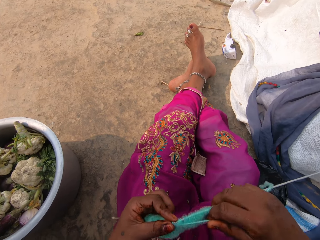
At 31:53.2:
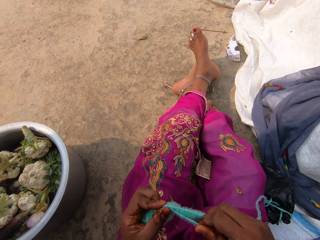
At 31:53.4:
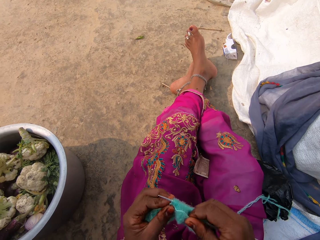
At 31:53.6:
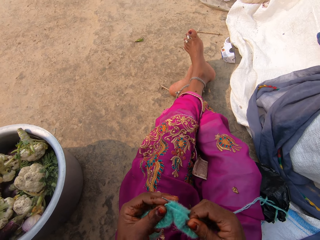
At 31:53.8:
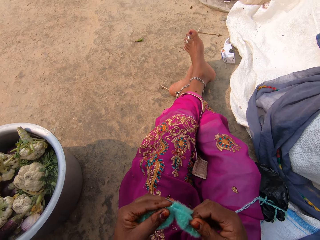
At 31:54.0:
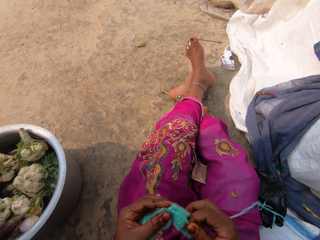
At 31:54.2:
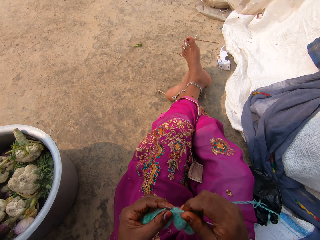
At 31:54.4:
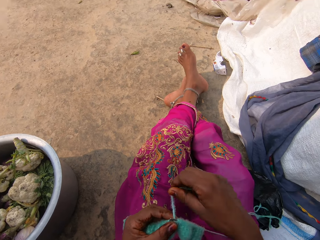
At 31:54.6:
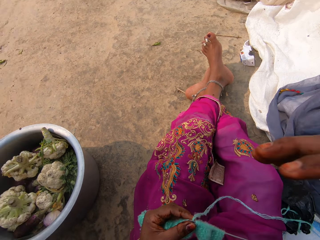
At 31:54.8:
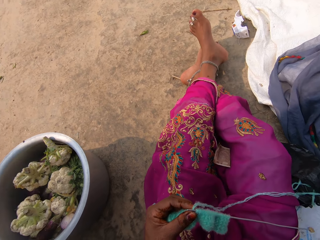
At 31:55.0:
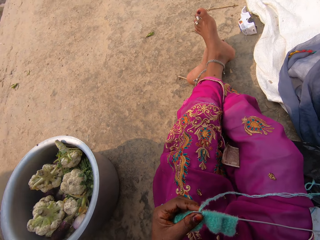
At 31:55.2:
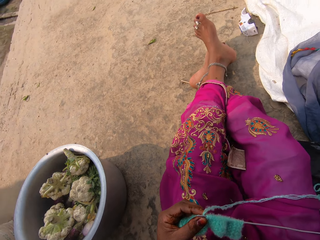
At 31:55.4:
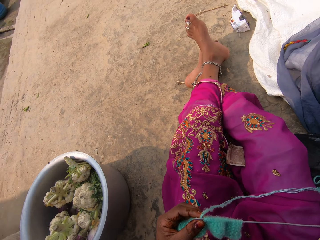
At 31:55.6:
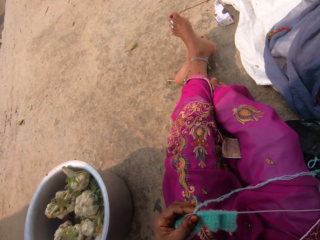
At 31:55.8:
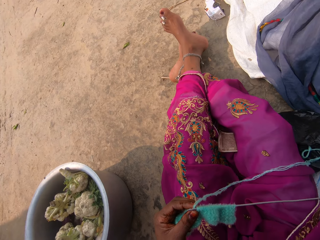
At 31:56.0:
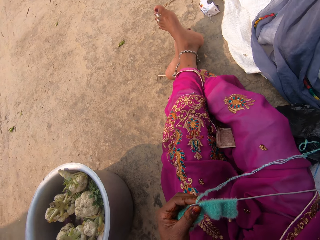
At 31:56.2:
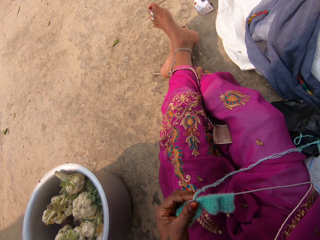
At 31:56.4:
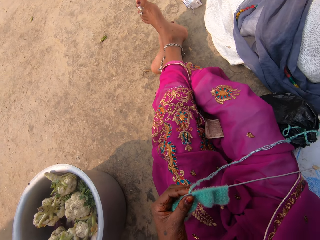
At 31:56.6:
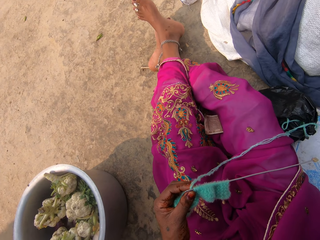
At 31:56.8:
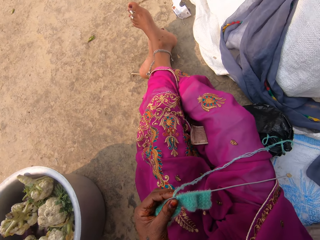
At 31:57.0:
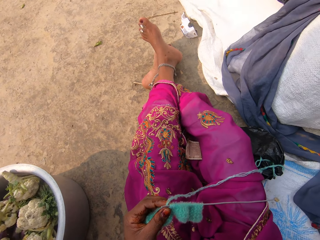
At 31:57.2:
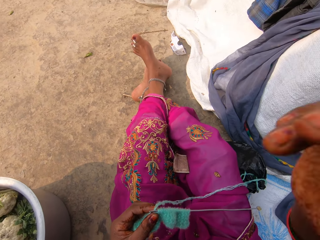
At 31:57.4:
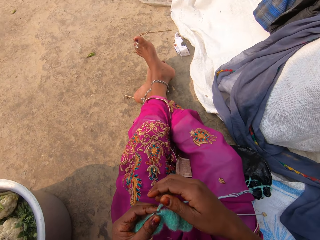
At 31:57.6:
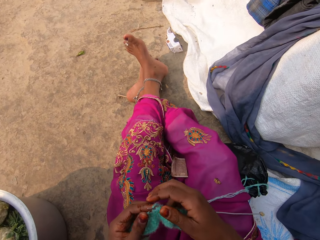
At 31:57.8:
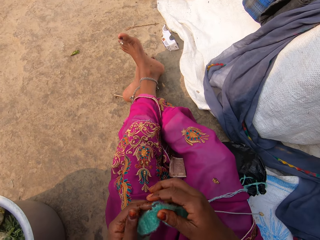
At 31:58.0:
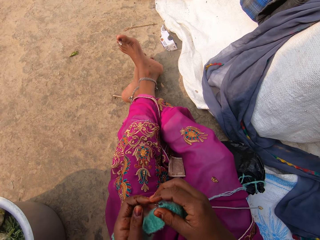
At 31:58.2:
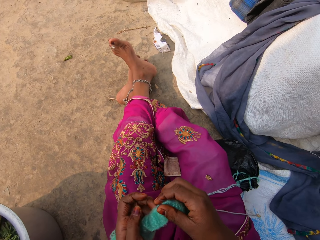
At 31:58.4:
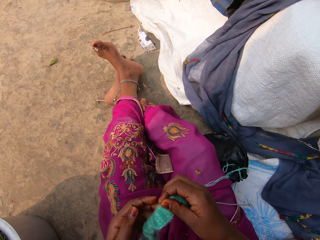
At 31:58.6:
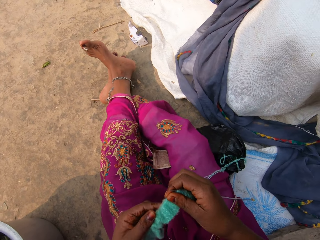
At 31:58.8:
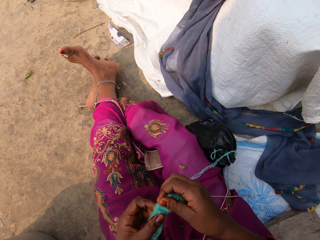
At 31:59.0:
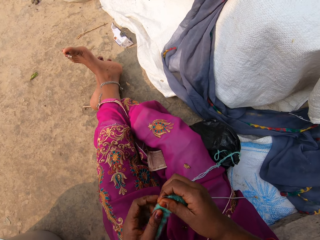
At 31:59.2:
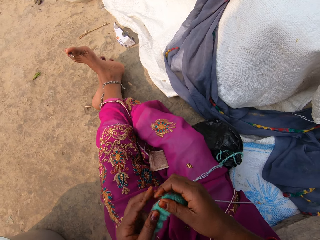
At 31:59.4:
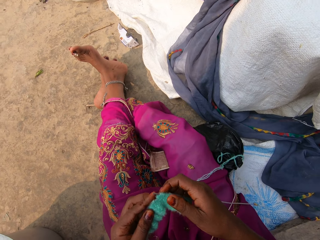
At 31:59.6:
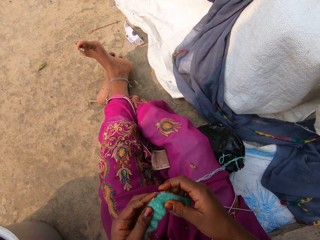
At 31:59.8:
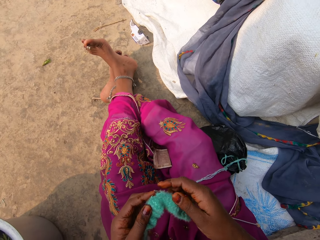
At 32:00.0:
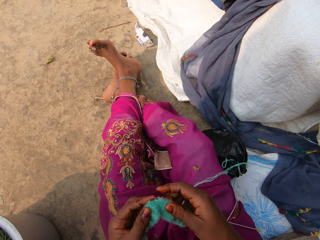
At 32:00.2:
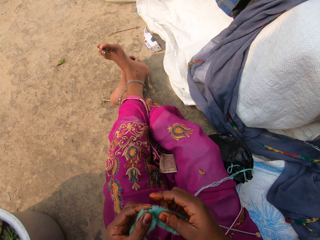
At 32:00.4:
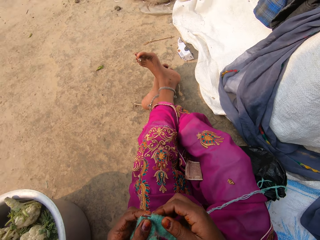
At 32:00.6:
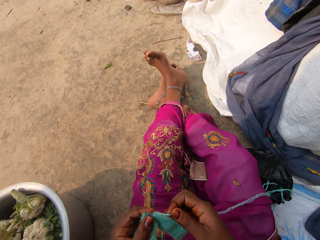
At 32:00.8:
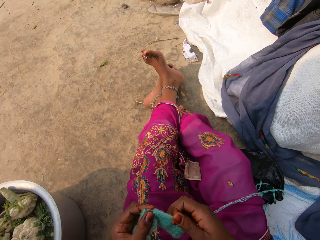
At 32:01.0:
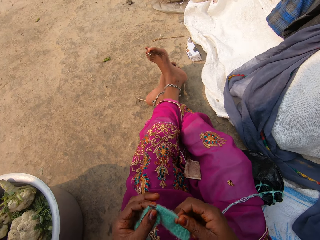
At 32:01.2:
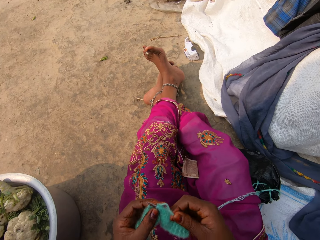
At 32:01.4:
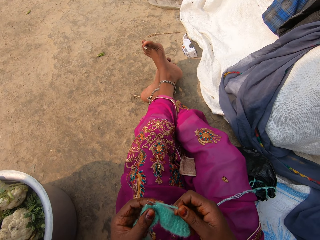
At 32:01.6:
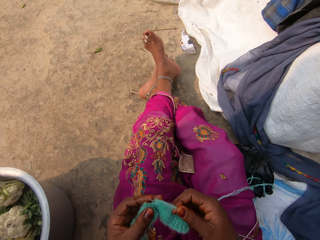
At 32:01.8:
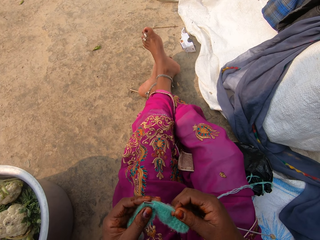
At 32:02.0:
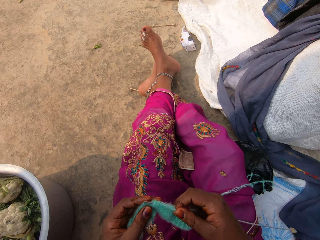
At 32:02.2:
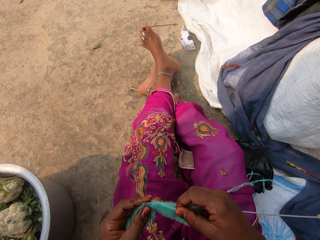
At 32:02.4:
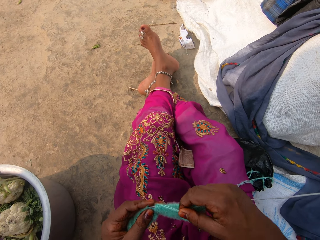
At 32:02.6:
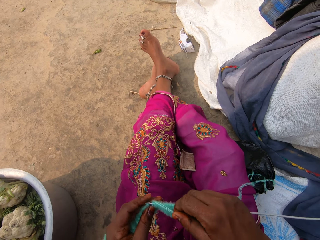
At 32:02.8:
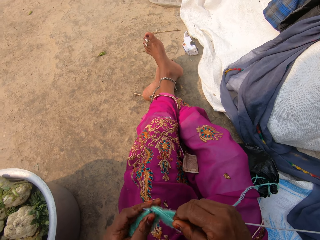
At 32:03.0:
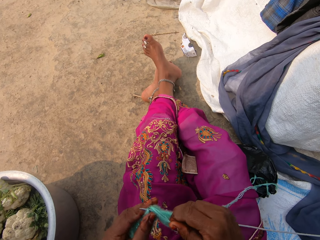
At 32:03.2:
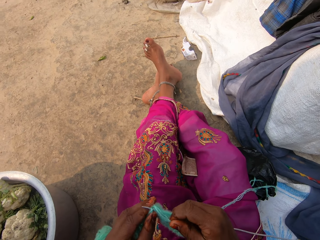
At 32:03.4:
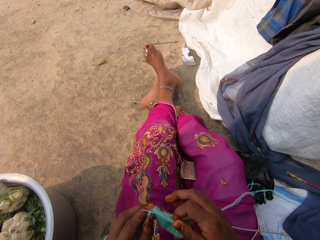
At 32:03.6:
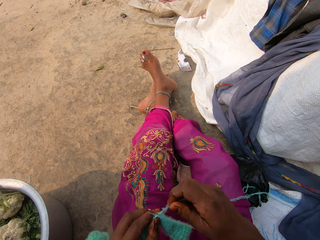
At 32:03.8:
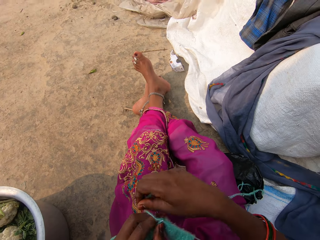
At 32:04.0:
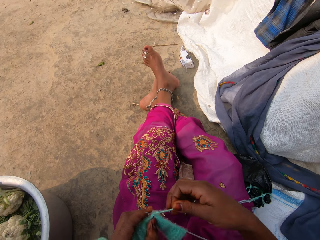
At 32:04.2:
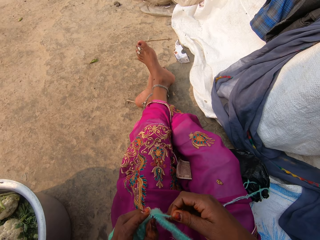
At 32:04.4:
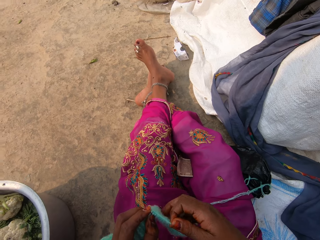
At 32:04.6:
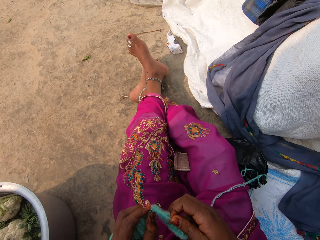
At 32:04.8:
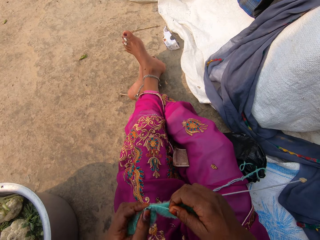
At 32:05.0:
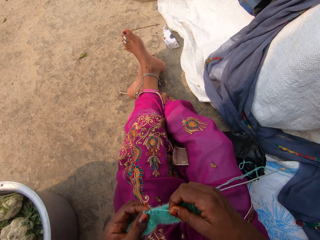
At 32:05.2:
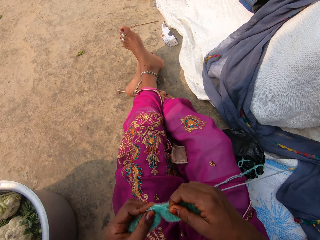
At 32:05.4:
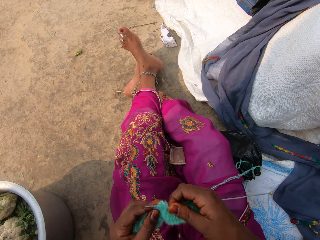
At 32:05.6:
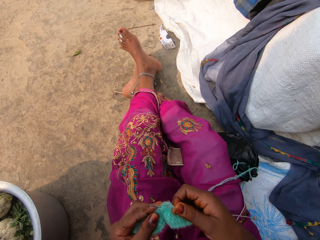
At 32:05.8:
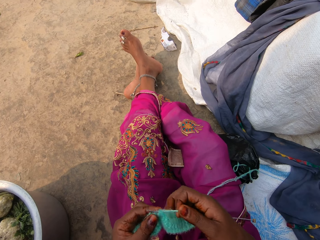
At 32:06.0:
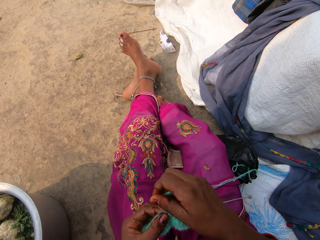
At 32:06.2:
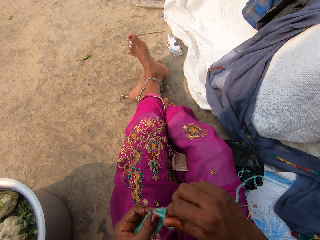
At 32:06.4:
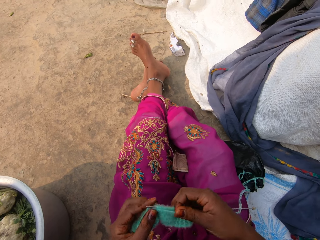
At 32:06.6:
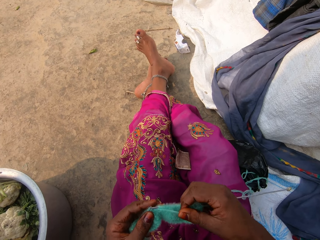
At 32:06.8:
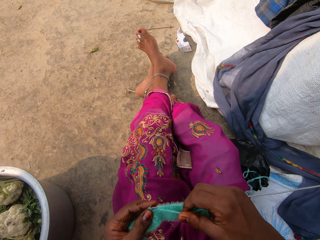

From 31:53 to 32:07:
The camera wearer moves the hand to the camera. They hold the fabric with both hands. They knit the yarn with the knitting needle in both hands. They move the hand on the fabric. They weave the fabric.

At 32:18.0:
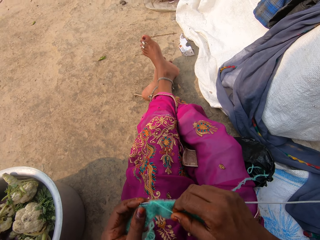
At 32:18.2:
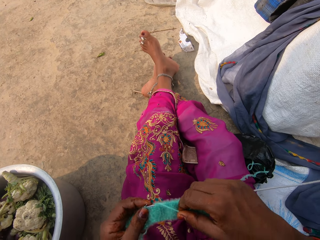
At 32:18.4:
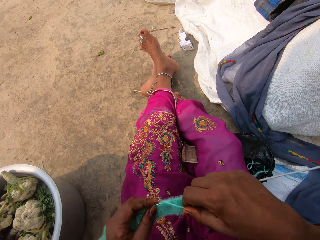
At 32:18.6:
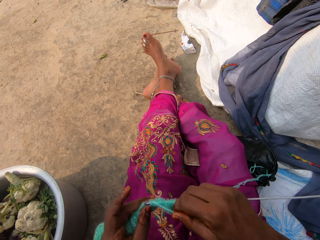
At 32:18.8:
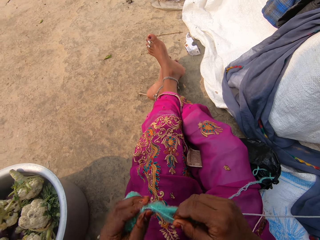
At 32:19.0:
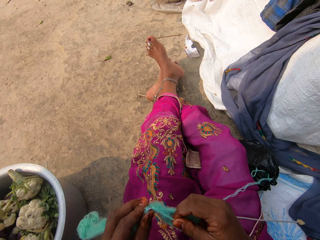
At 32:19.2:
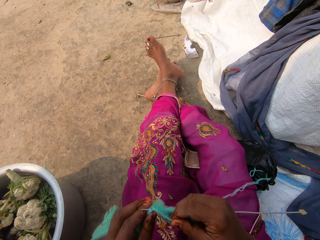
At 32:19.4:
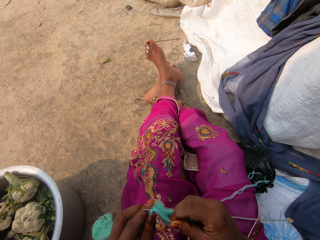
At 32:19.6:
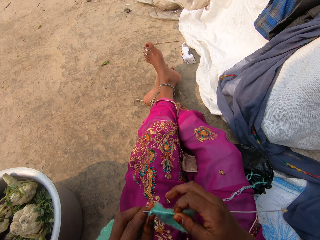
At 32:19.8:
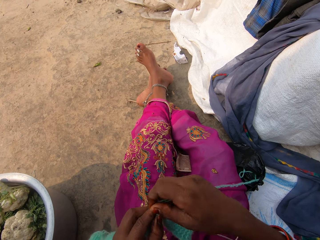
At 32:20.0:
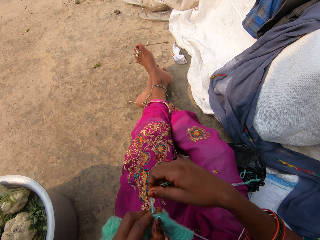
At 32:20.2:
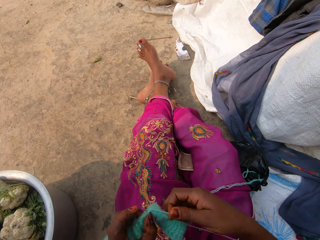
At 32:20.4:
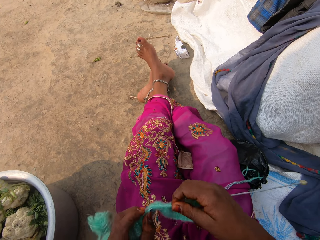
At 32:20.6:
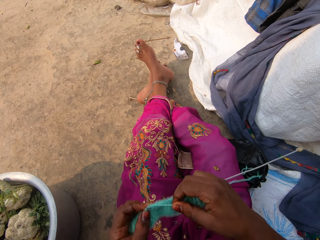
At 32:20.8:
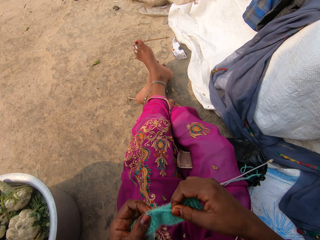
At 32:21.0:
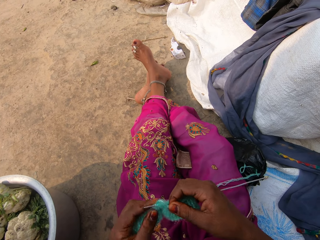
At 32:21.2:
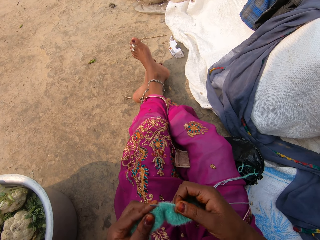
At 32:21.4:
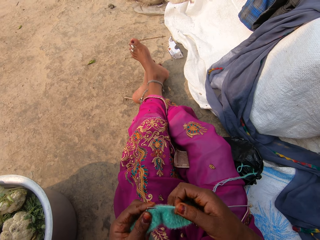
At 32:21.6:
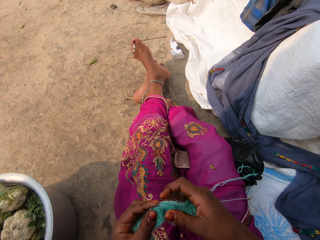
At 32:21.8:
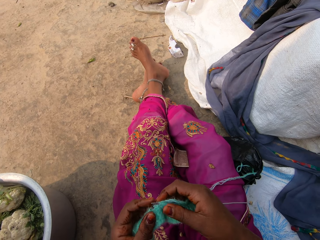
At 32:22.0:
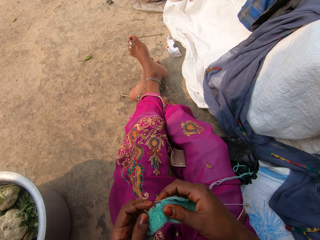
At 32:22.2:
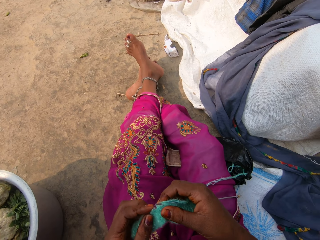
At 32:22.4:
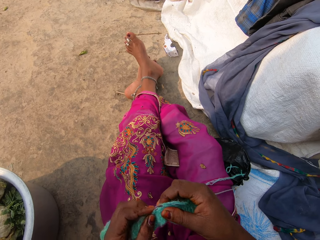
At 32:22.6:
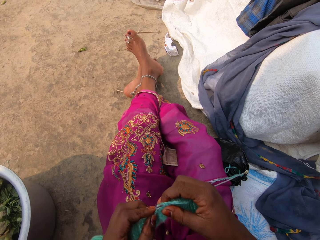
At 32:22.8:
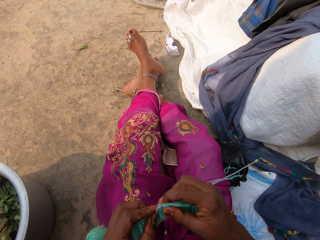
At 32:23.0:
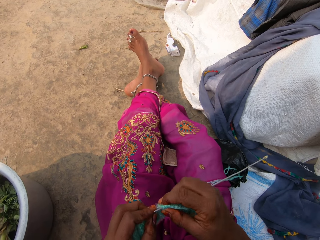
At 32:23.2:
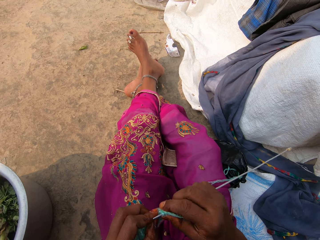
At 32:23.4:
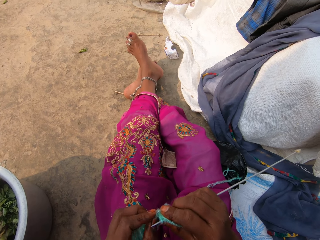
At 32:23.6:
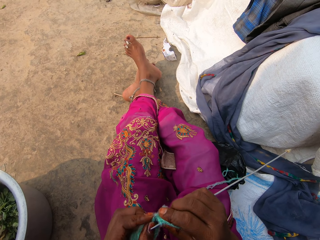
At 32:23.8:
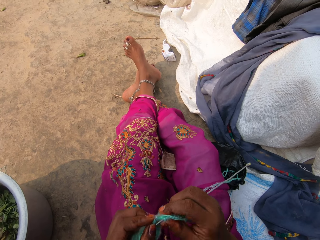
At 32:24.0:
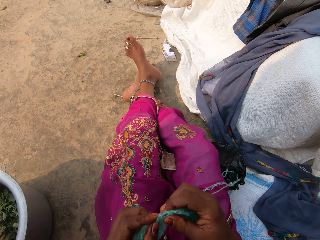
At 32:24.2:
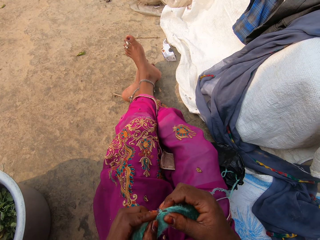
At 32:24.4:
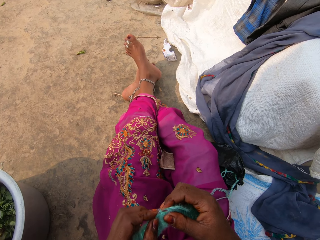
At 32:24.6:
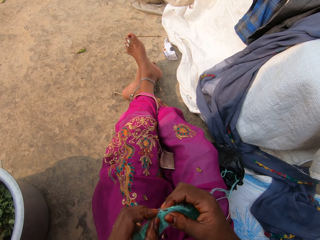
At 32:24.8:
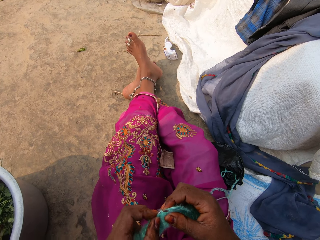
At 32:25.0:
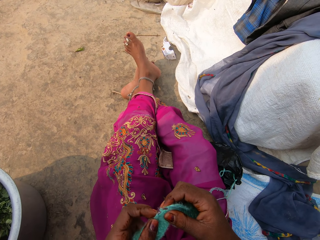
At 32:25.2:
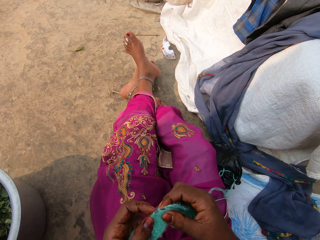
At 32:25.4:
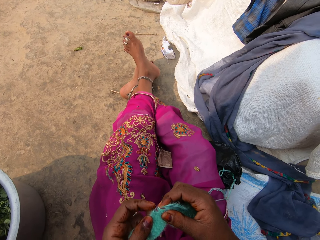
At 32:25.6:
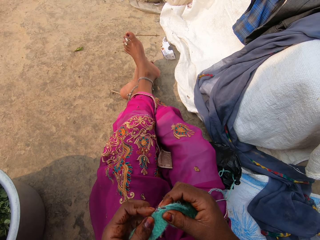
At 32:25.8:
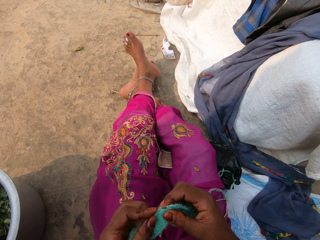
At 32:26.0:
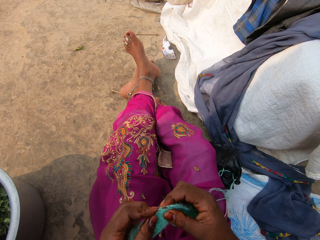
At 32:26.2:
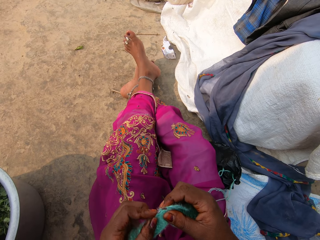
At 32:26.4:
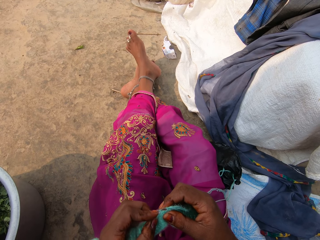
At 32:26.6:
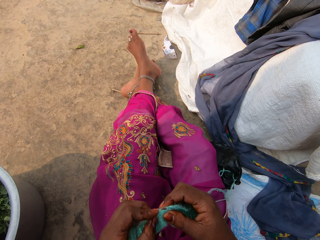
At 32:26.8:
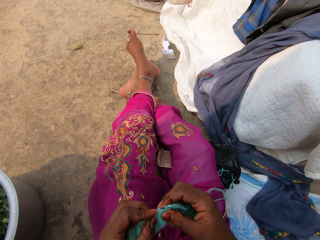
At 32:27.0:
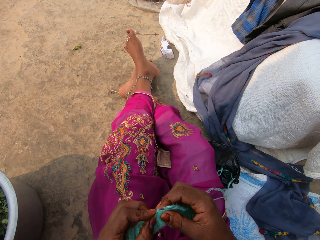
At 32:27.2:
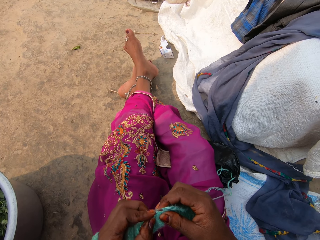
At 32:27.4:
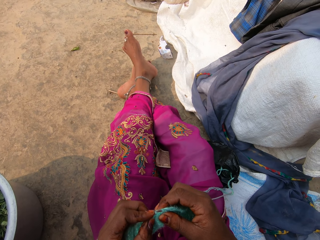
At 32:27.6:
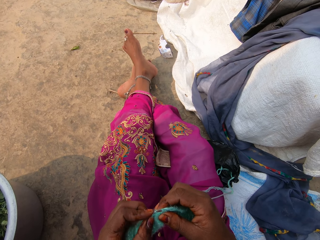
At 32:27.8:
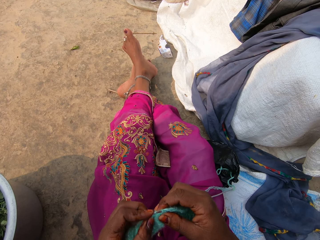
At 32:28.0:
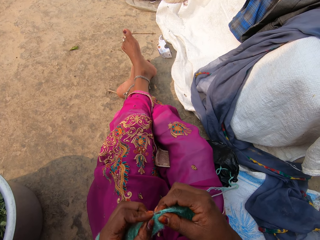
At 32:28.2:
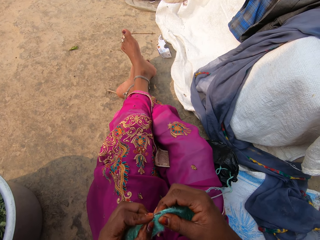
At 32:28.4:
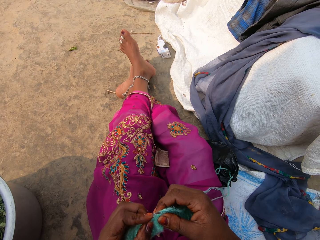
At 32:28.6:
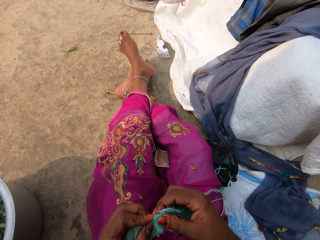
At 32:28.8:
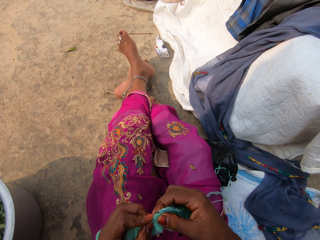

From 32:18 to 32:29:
The camera wearer holds the fabric. They weave the fabric.
